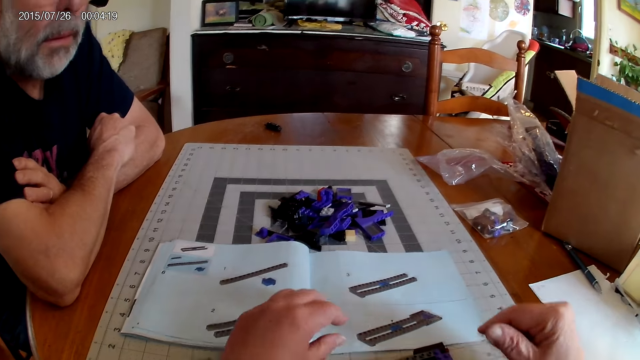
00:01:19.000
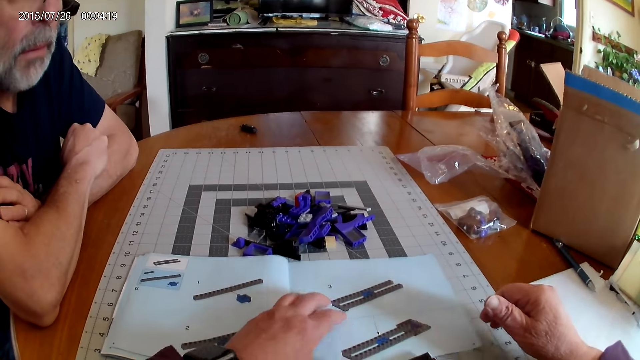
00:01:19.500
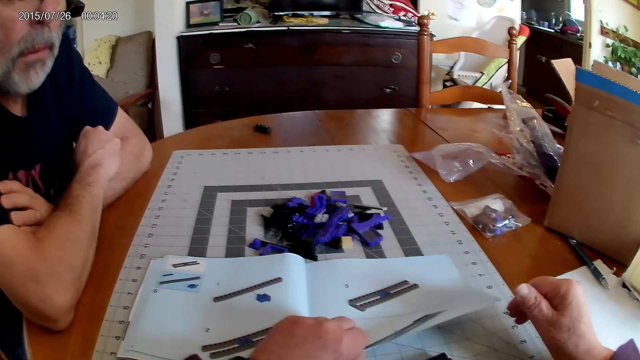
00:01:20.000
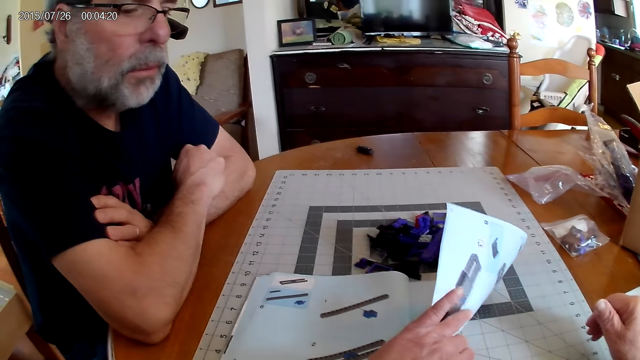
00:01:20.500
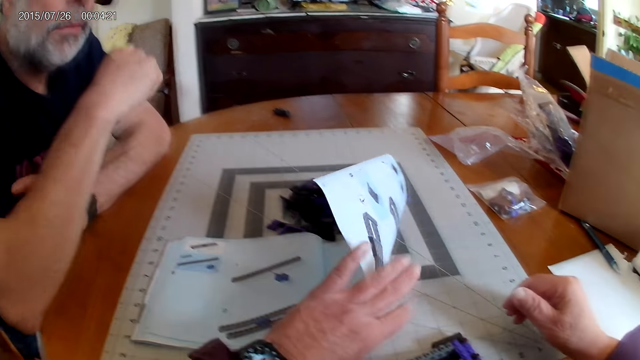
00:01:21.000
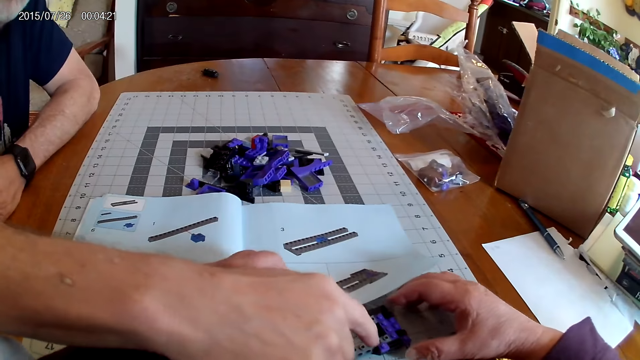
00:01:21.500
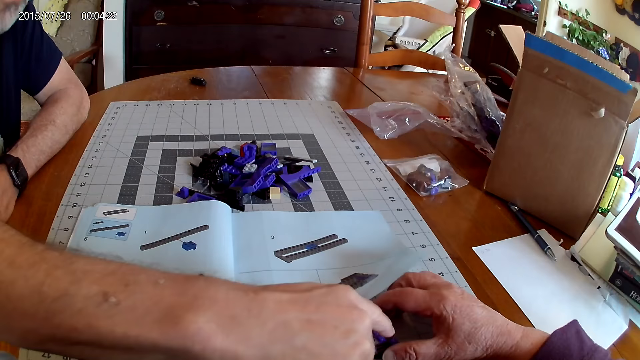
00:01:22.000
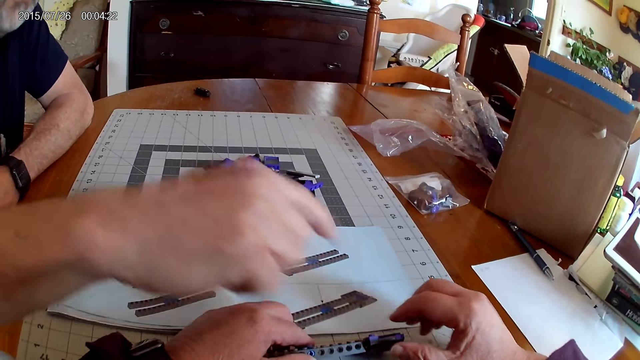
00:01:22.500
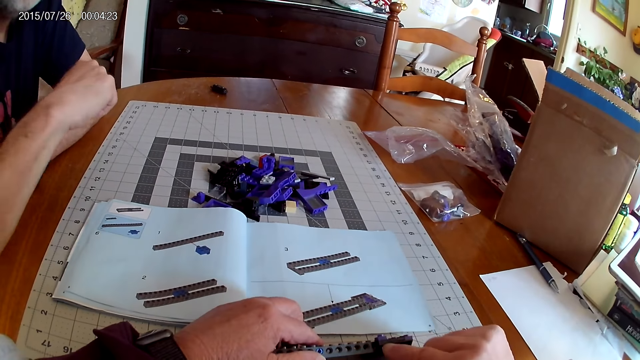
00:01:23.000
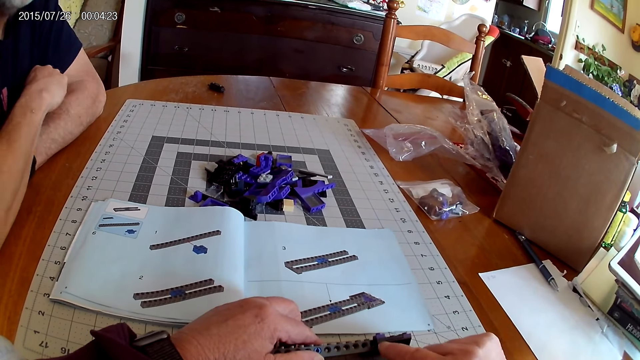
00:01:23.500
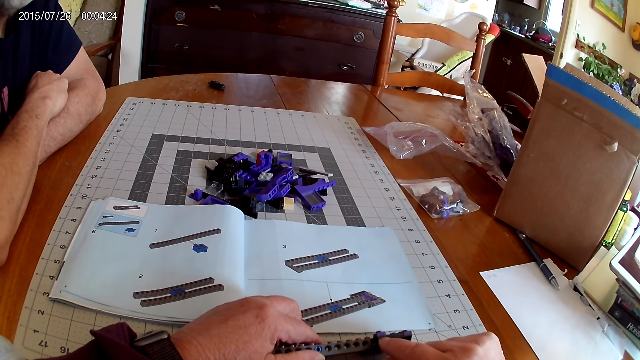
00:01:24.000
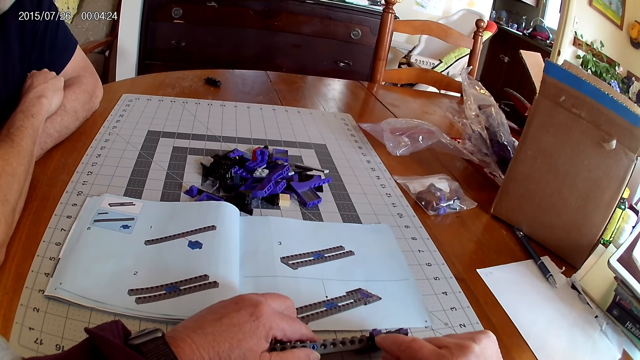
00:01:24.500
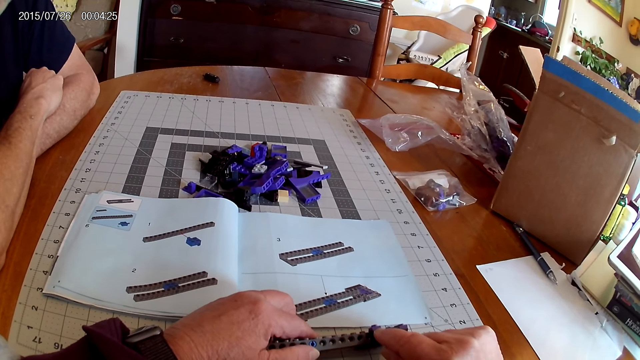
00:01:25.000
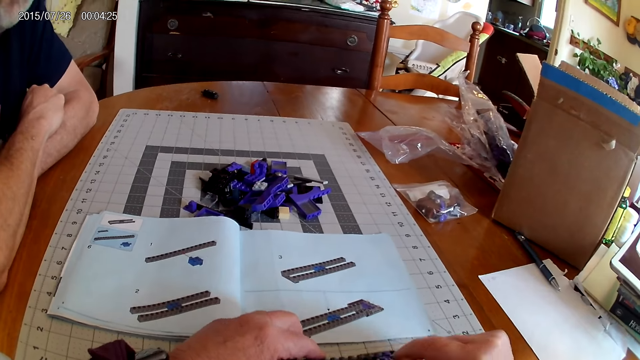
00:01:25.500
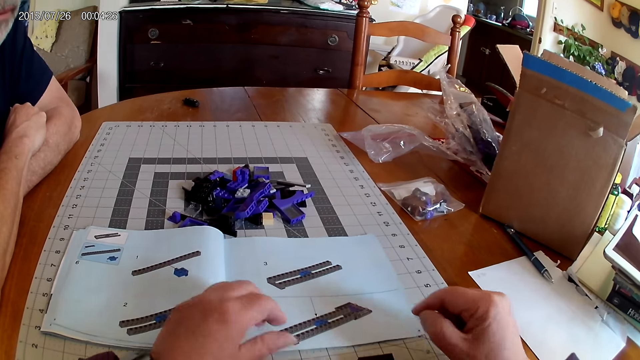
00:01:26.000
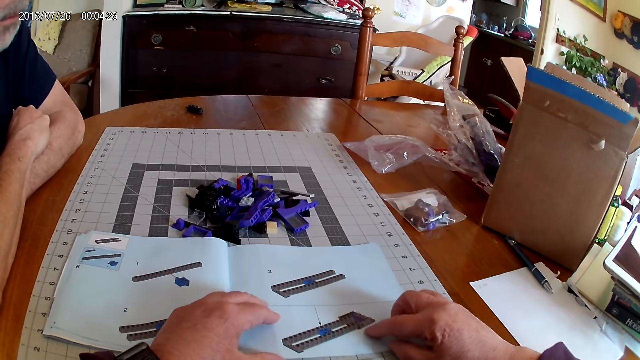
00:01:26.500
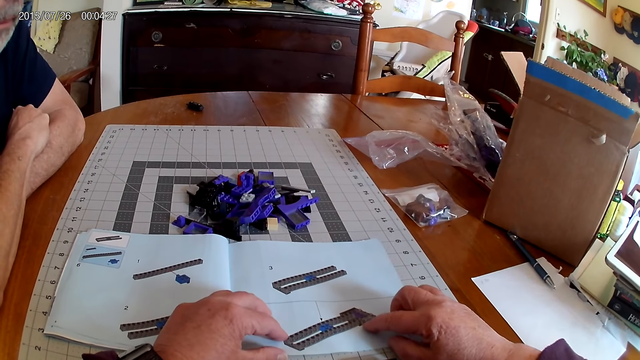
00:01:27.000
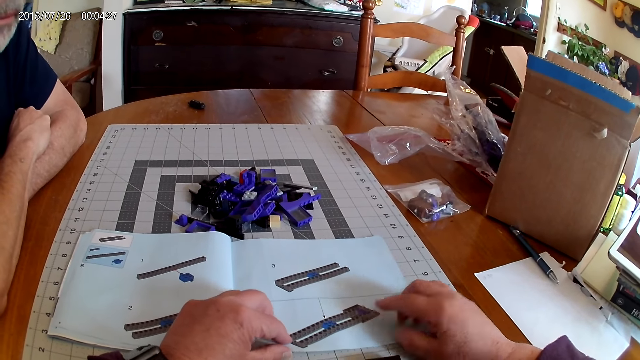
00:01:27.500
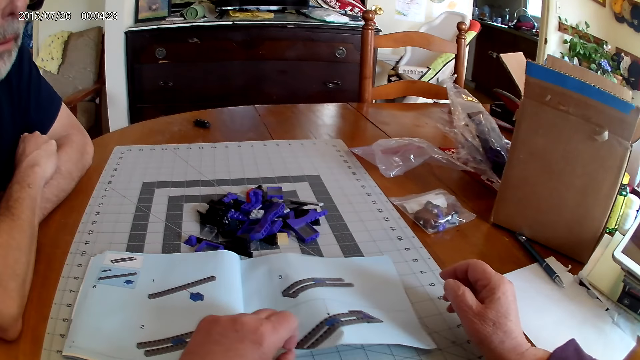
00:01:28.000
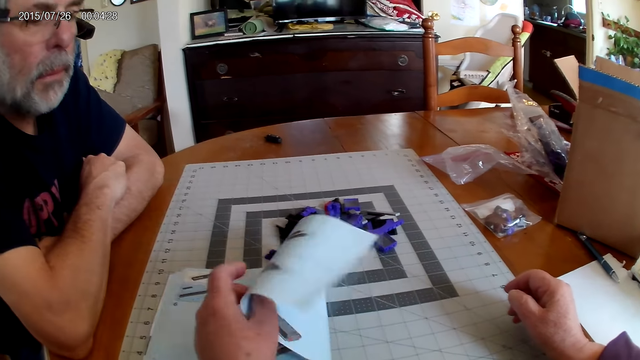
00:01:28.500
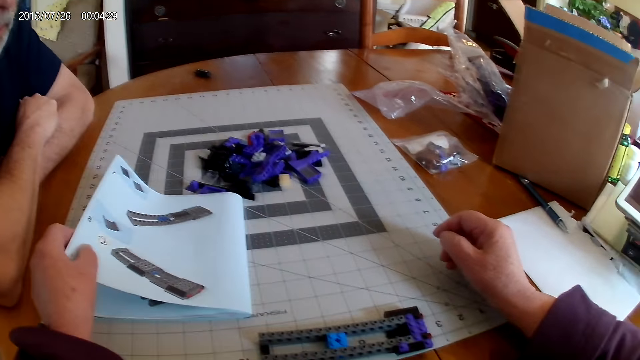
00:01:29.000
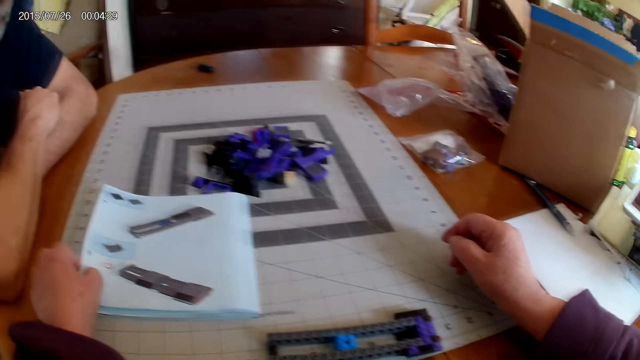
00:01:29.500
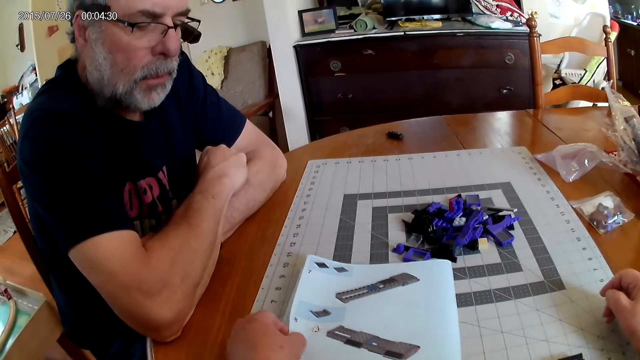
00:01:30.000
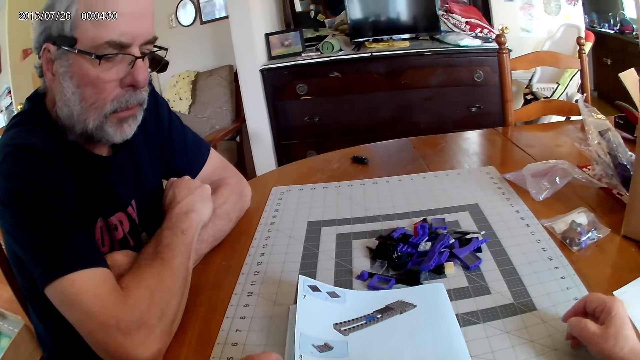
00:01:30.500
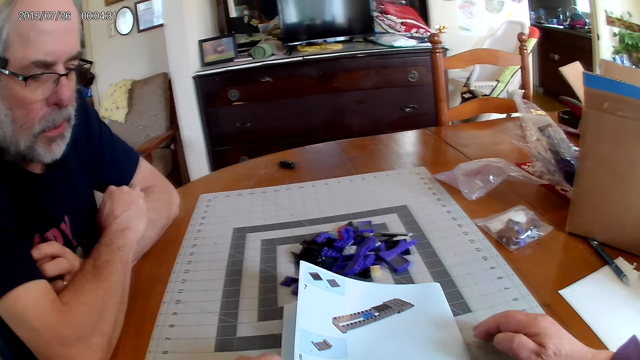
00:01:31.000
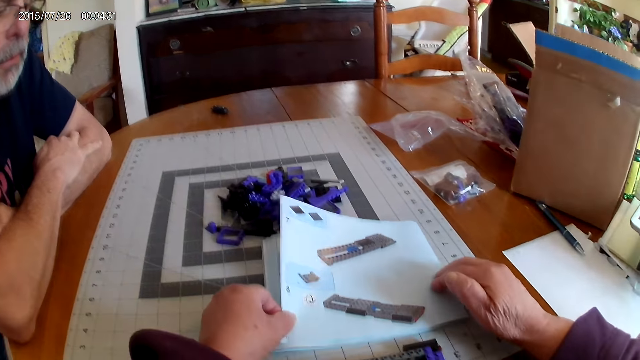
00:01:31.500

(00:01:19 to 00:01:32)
The camera wearer opens the next page of the instructional manual book. They look at the plastic model. They open the next page of the instructional manual book.

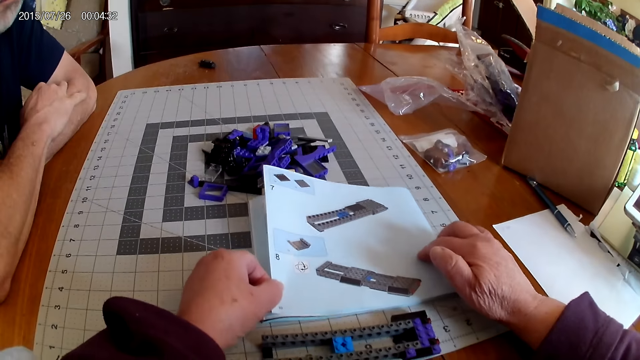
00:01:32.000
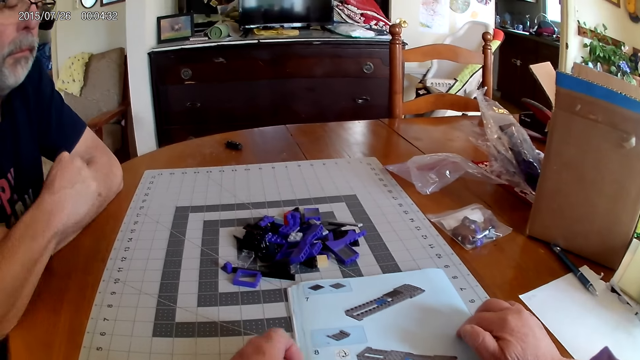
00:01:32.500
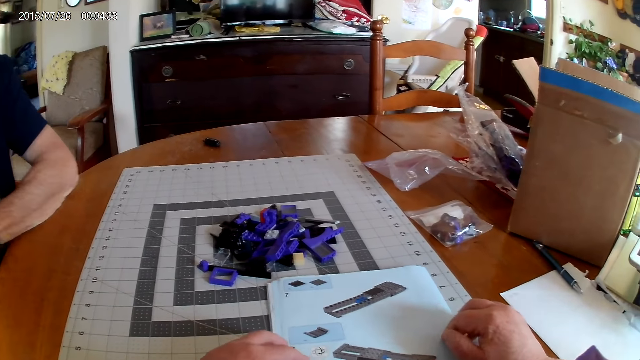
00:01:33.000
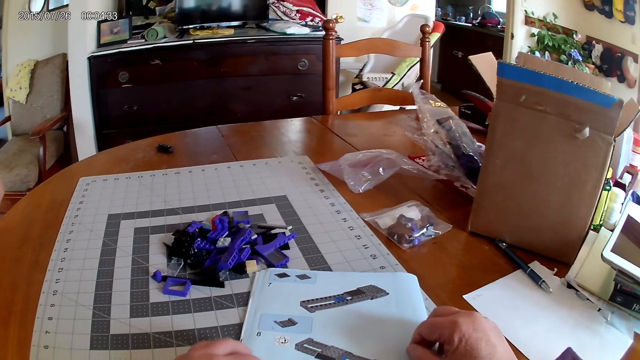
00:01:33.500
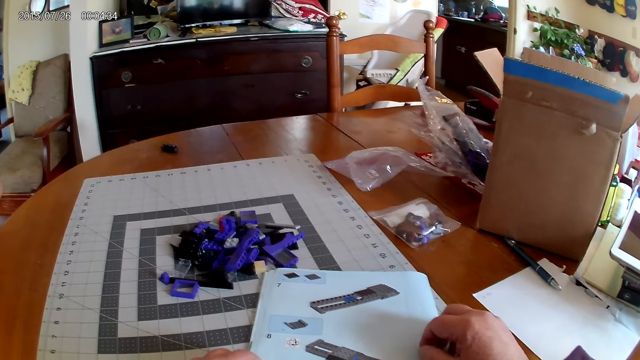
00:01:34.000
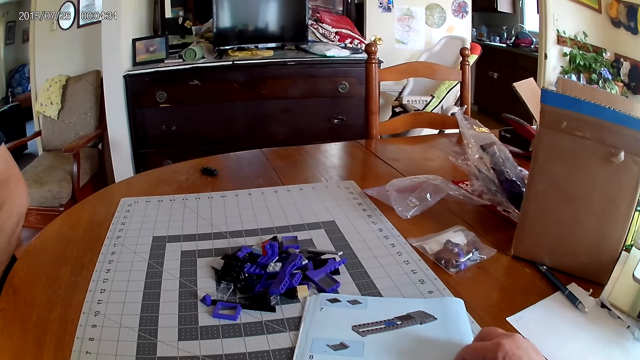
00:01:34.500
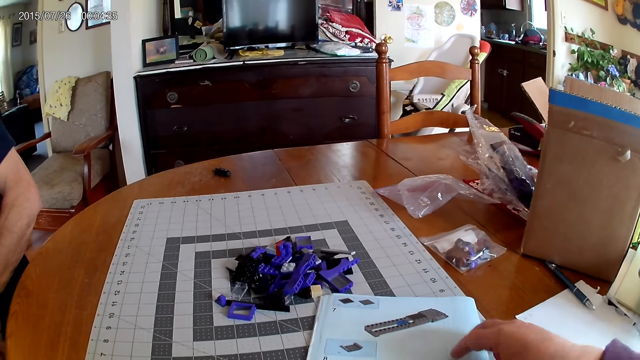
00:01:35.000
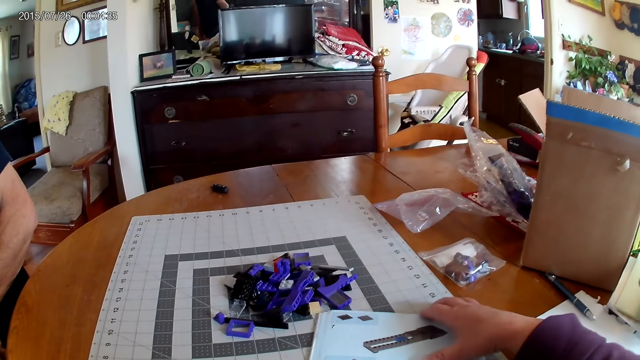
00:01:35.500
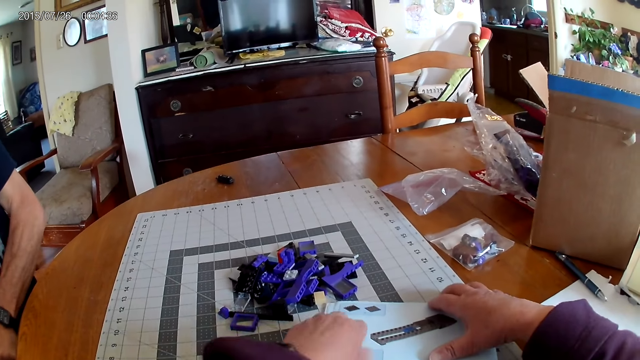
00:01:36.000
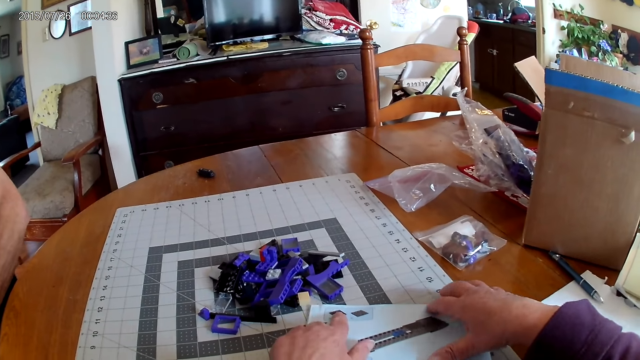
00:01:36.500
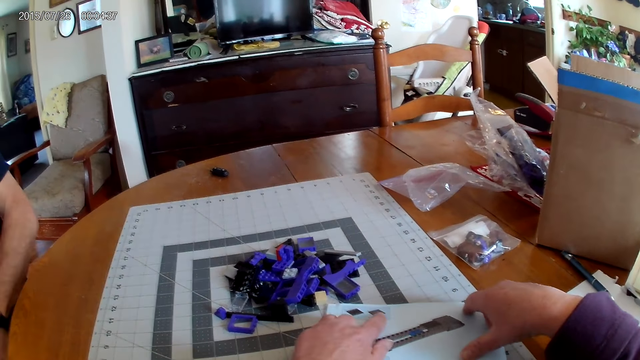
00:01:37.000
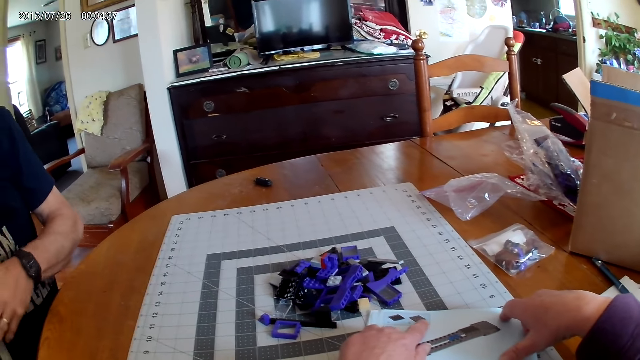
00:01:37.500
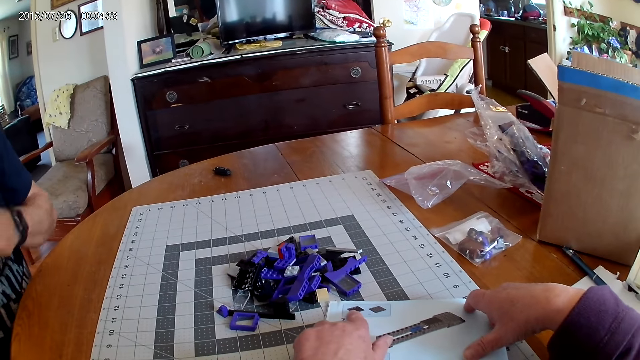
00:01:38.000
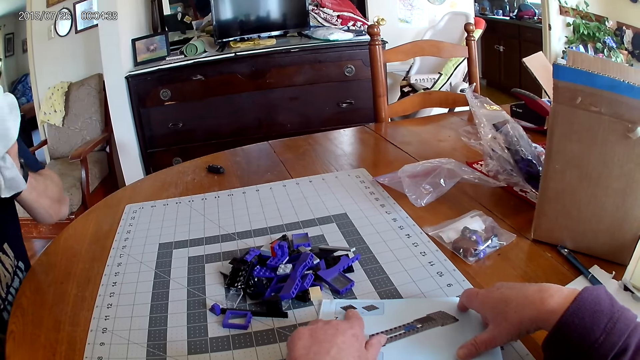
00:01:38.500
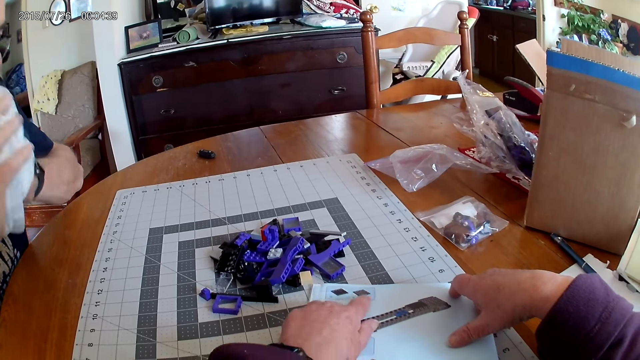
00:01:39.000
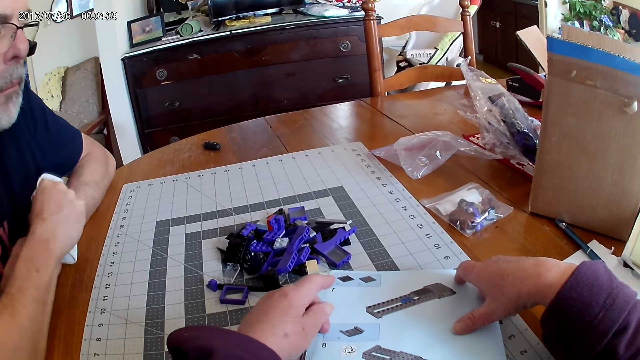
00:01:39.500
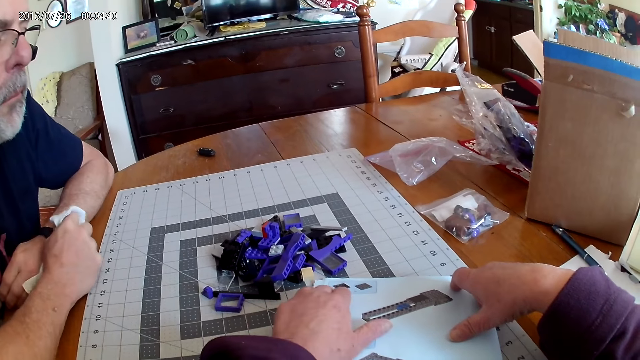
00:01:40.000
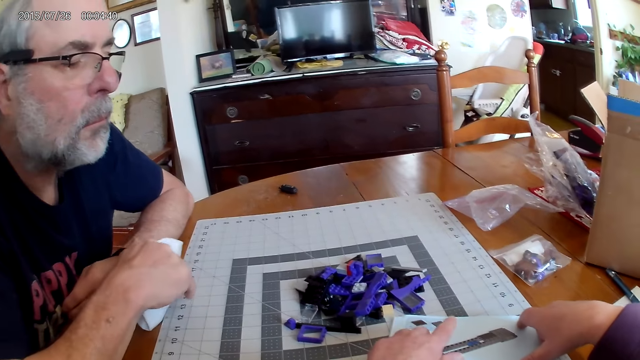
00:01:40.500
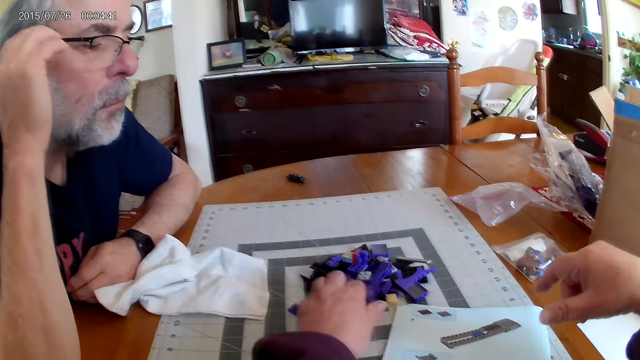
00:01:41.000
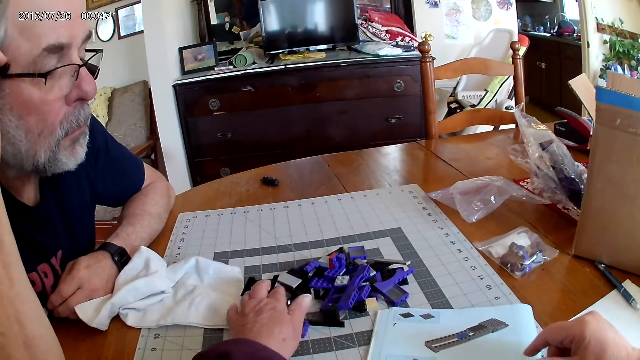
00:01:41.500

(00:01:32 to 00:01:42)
The camera wearer opens the next page of the instructional manual book.
